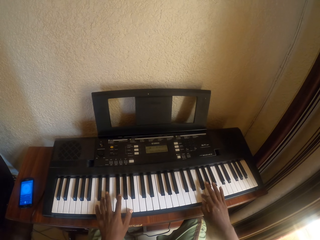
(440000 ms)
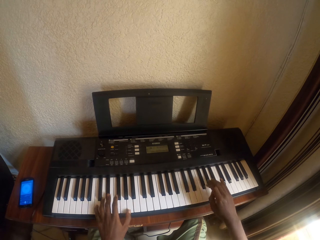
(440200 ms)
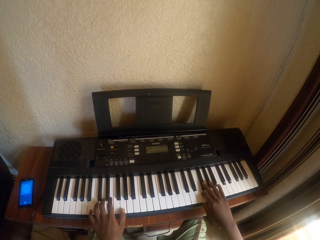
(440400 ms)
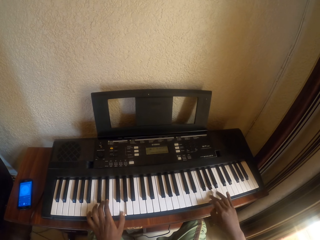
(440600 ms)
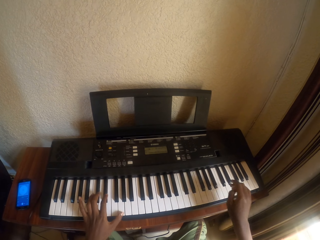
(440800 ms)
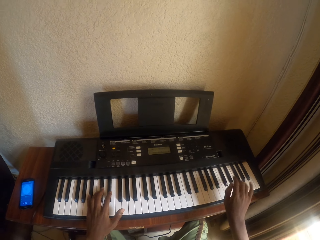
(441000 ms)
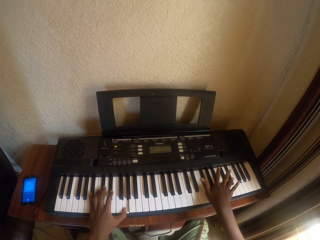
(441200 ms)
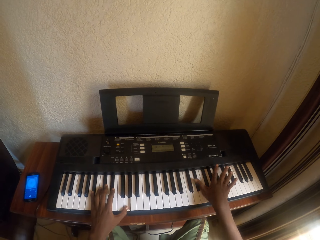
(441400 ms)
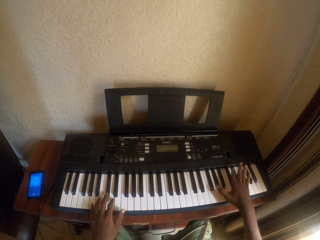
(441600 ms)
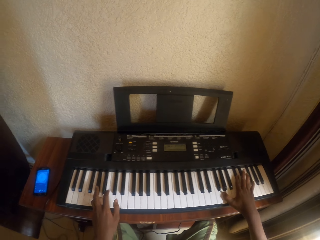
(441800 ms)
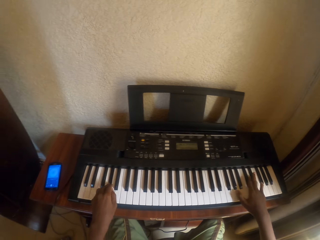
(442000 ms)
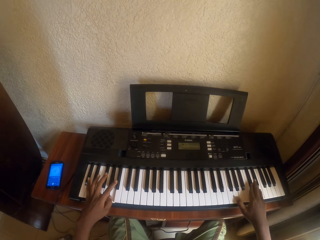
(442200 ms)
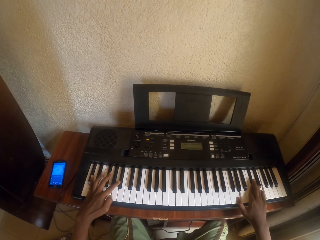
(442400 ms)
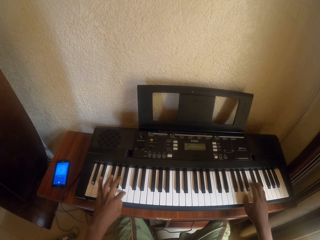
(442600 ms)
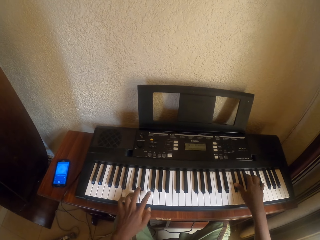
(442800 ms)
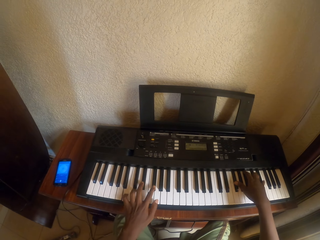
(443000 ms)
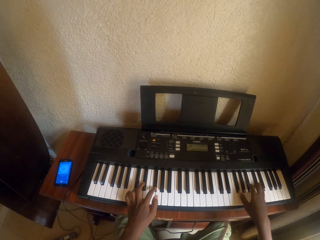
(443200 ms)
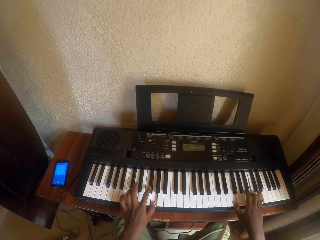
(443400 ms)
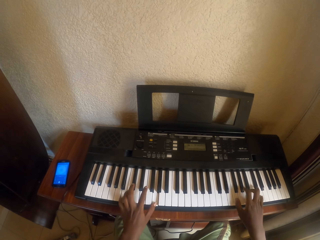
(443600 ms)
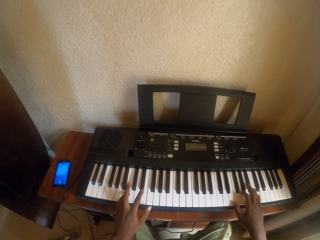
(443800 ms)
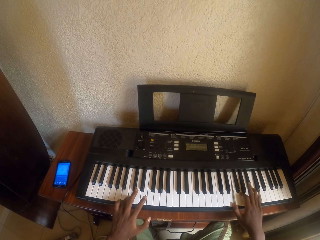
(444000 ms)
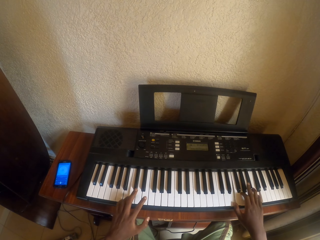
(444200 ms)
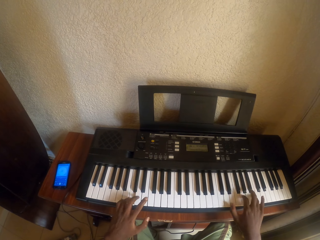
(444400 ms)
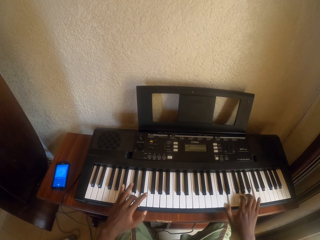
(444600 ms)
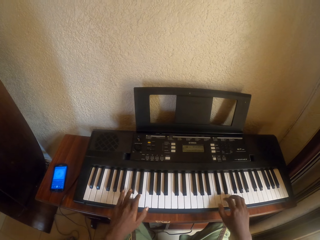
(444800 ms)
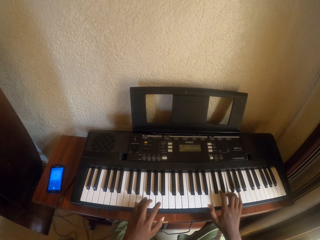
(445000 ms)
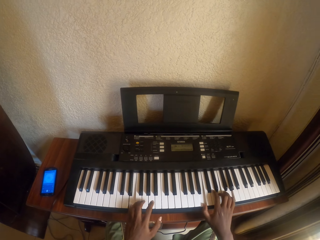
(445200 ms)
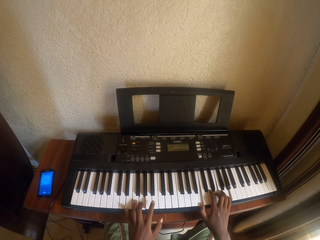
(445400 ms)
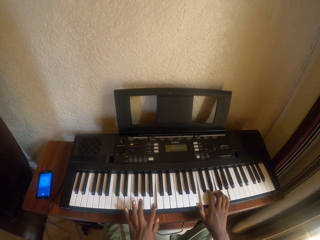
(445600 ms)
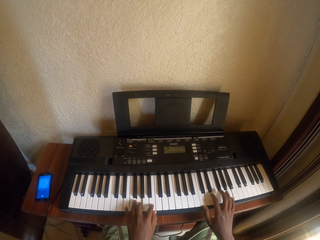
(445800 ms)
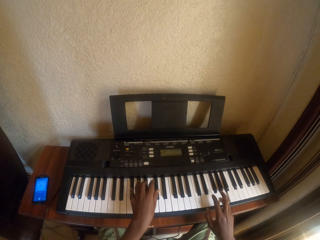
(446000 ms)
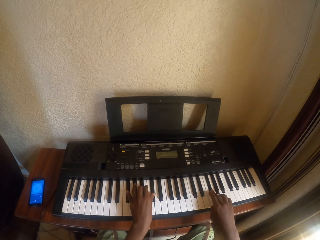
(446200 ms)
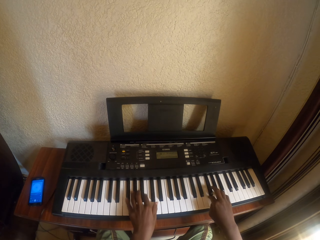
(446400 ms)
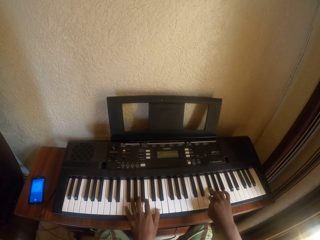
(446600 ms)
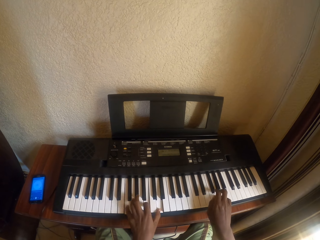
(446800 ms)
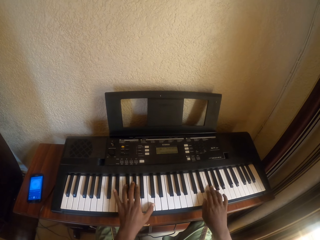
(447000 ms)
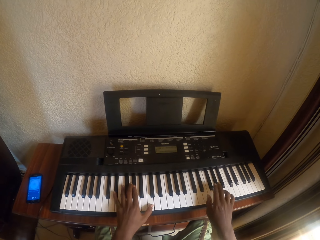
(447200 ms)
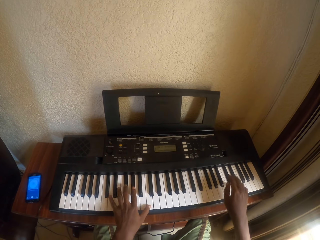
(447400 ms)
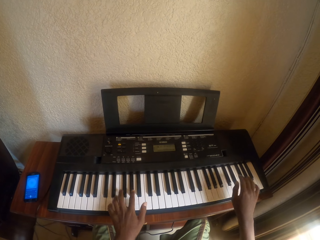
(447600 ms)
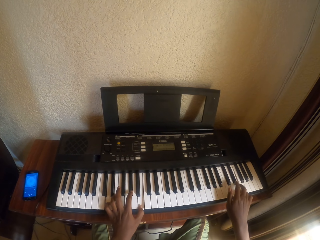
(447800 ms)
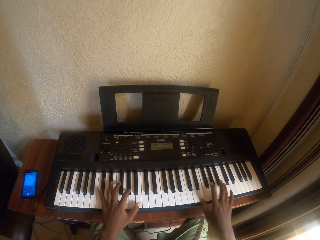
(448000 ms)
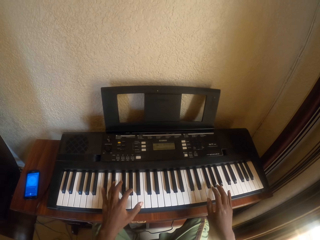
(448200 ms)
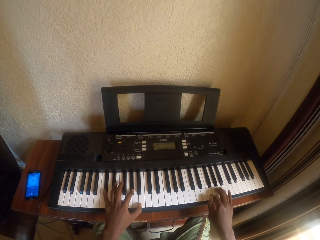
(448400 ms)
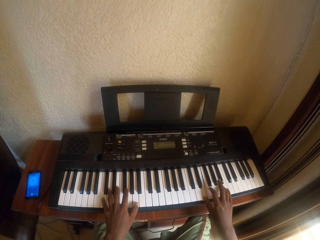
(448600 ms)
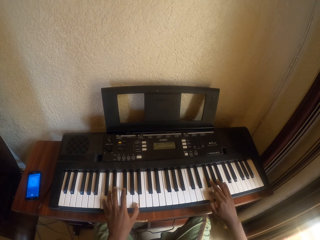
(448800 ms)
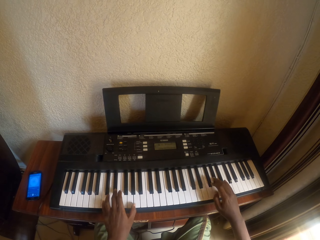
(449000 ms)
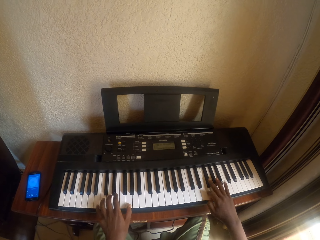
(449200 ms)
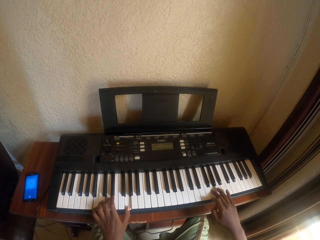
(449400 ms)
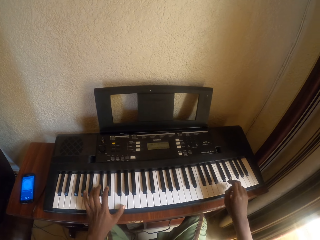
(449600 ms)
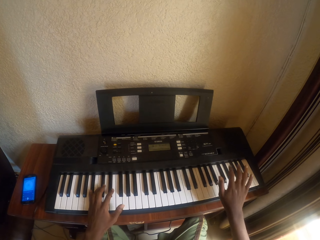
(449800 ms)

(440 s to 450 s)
The camera wearer plays the piano. They play the piano again.

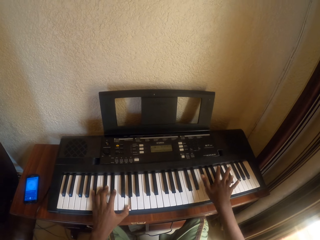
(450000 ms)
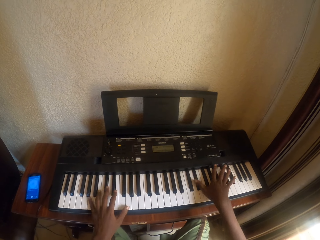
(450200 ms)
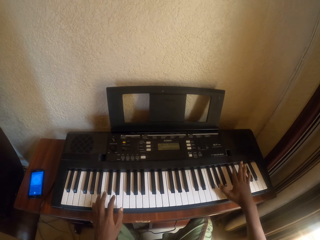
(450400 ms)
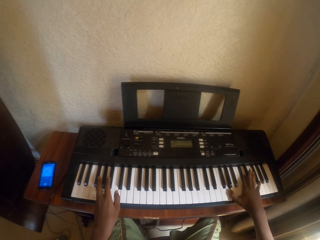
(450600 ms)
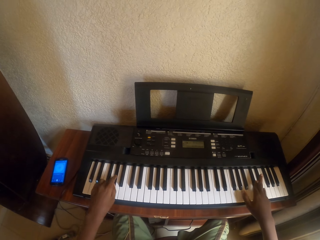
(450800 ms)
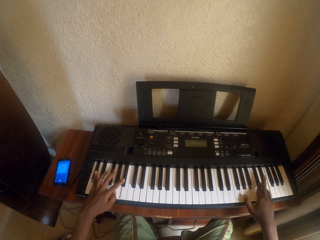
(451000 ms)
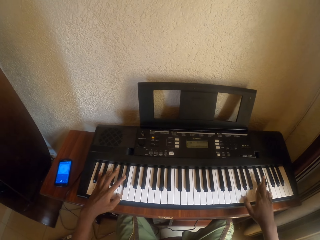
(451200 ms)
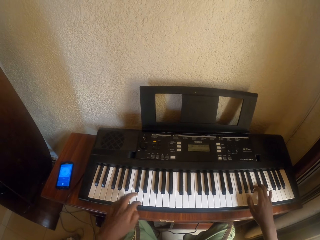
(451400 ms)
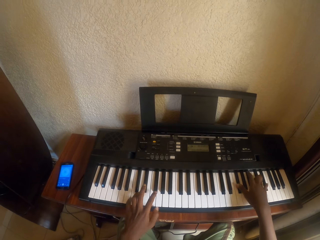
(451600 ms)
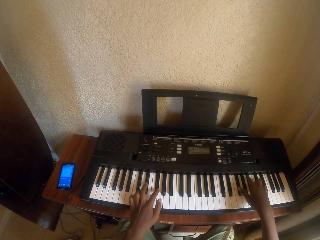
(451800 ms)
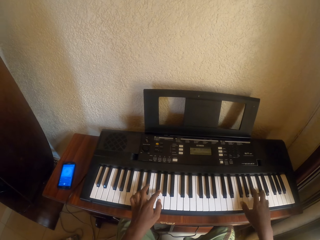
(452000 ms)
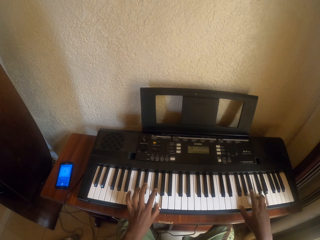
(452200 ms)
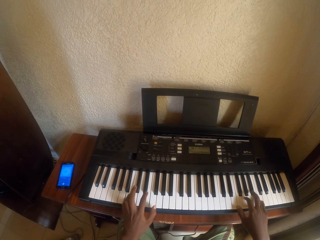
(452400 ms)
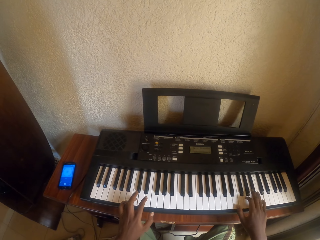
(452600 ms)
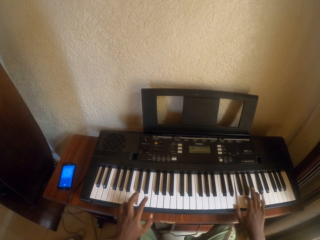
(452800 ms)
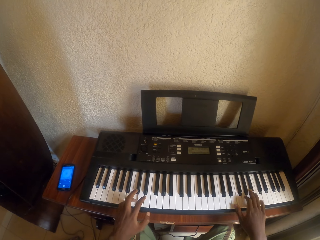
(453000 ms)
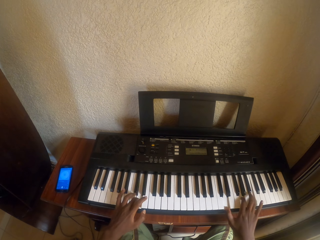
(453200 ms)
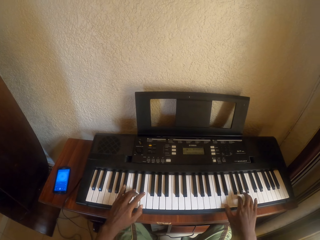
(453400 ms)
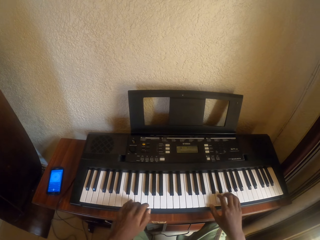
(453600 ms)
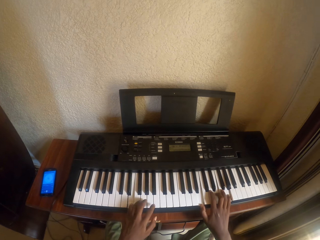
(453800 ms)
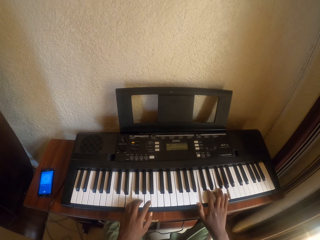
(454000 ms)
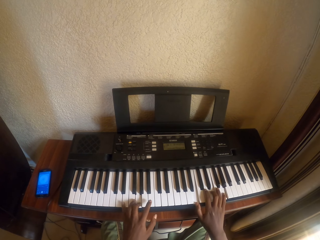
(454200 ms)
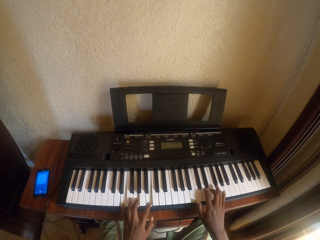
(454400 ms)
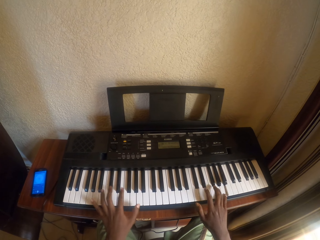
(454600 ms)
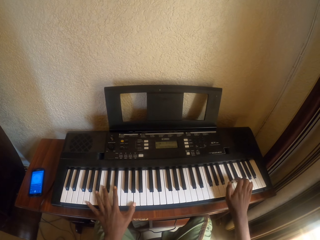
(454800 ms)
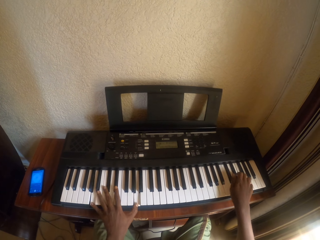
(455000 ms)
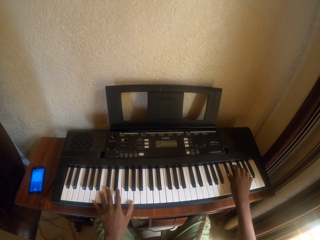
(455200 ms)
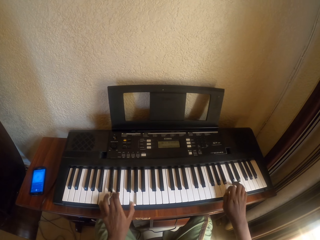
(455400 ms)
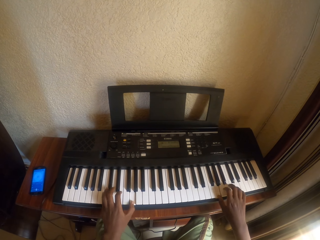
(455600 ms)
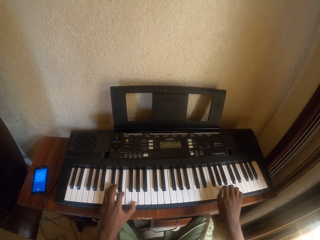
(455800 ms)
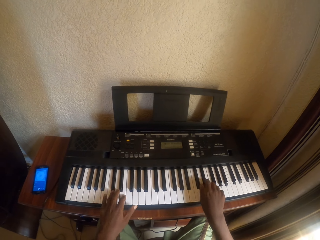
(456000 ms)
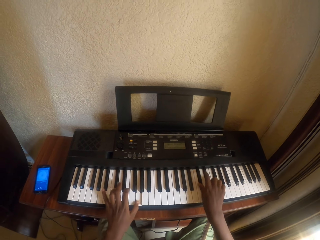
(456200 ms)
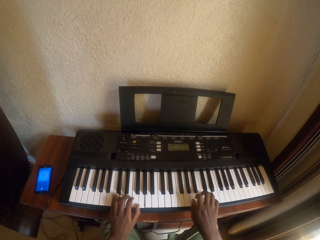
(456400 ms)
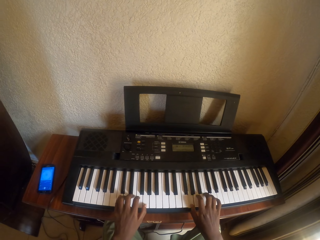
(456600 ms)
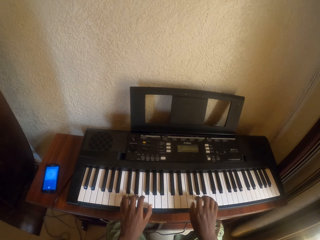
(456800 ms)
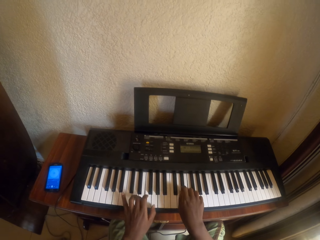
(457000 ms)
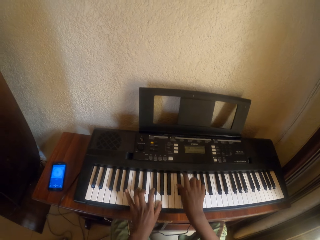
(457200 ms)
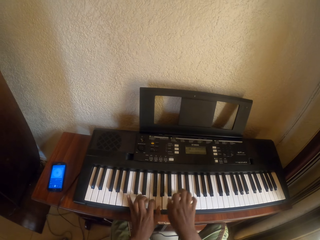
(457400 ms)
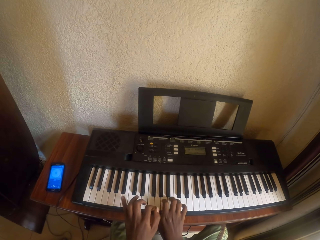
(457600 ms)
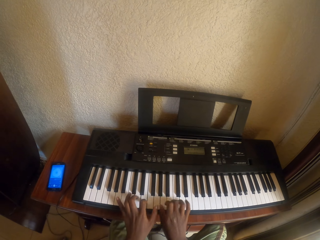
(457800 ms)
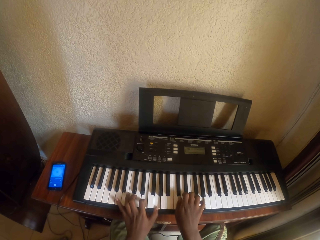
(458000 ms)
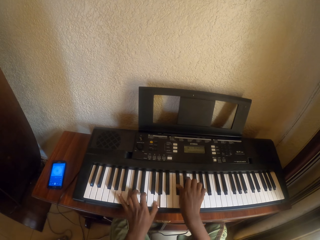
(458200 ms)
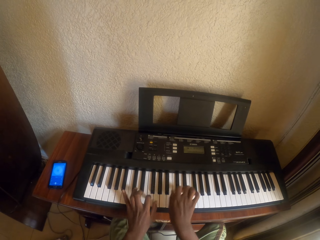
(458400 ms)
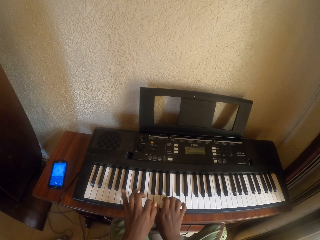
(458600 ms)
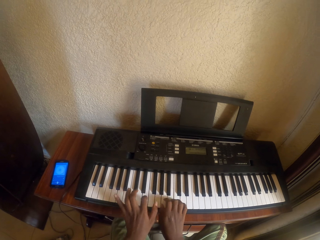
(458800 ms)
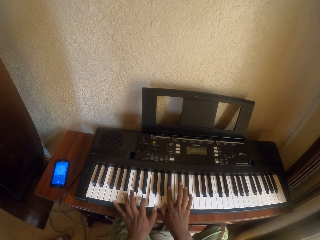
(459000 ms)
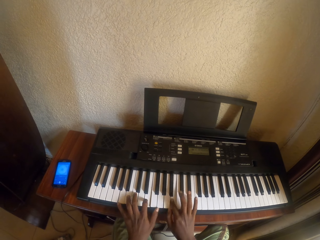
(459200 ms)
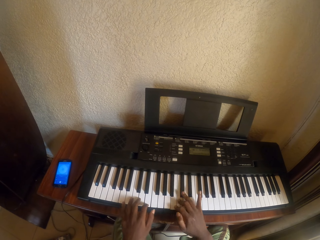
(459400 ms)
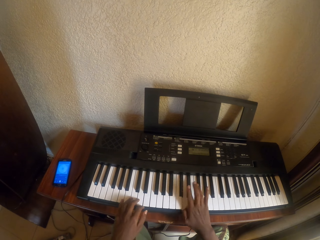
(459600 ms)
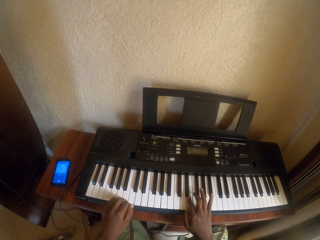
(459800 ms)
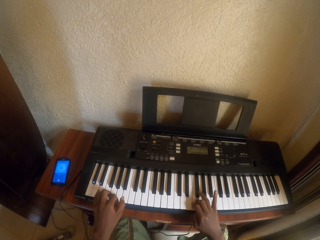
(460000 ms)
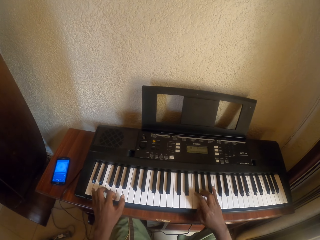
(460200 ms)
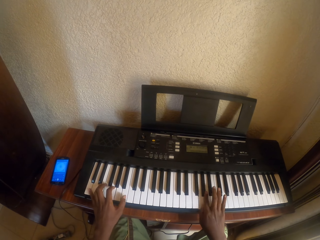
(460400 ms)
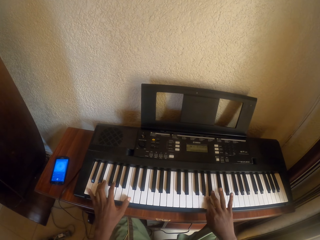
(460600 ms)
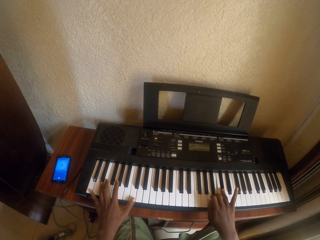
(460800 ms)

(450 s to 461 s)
The camera wearer plays the piano. They play the piano again.
